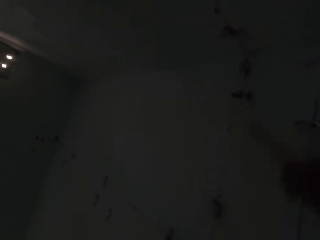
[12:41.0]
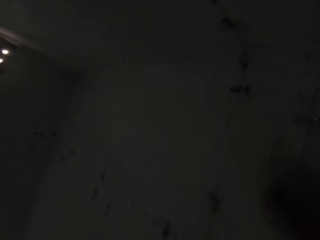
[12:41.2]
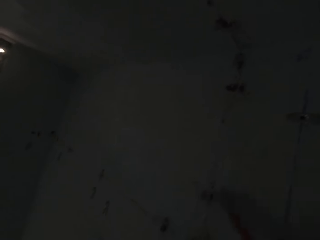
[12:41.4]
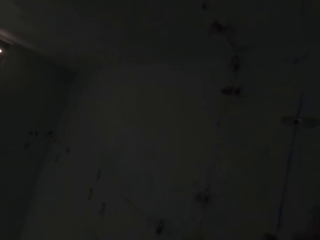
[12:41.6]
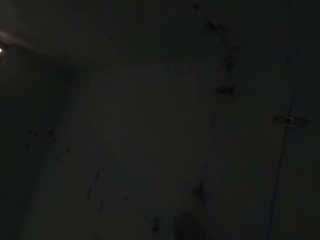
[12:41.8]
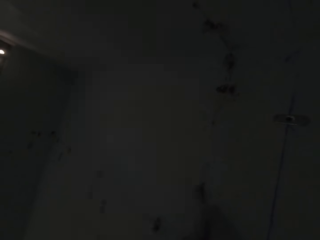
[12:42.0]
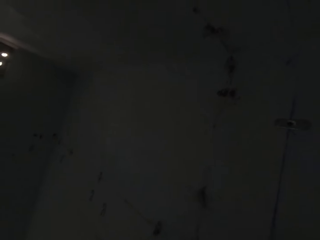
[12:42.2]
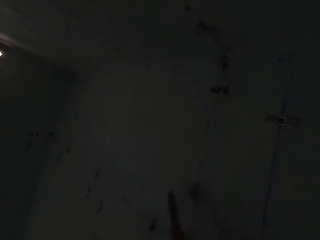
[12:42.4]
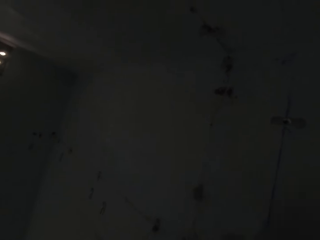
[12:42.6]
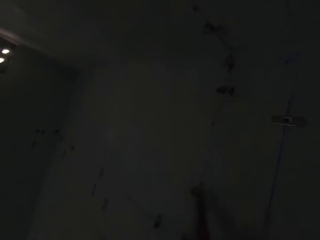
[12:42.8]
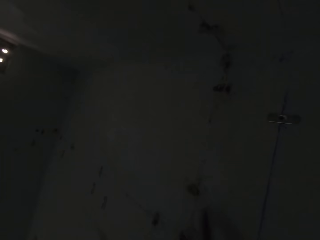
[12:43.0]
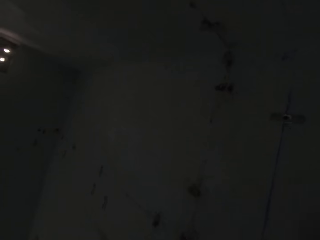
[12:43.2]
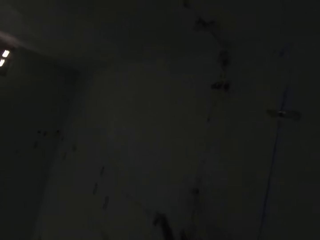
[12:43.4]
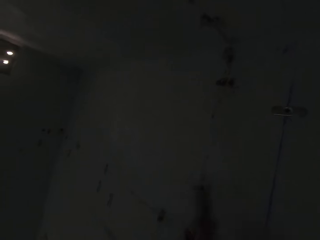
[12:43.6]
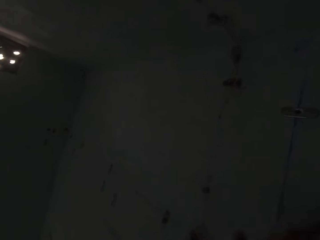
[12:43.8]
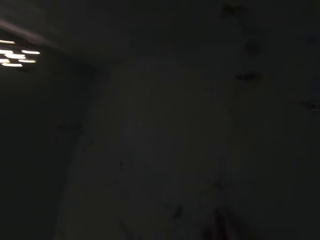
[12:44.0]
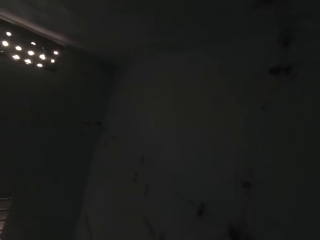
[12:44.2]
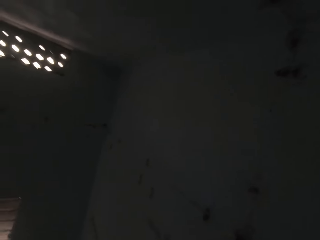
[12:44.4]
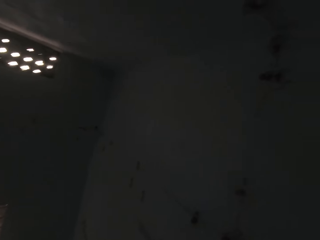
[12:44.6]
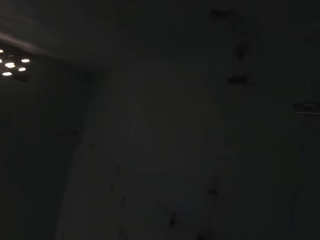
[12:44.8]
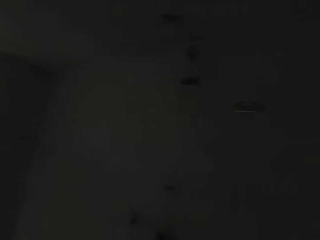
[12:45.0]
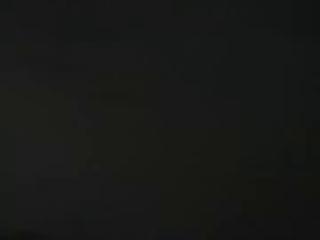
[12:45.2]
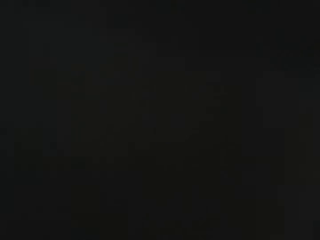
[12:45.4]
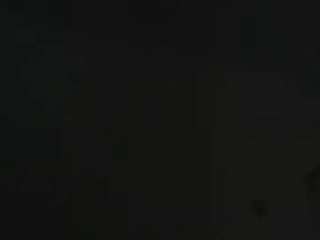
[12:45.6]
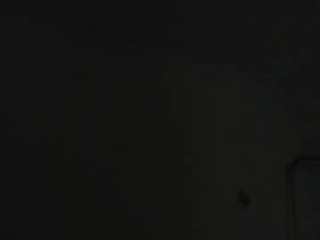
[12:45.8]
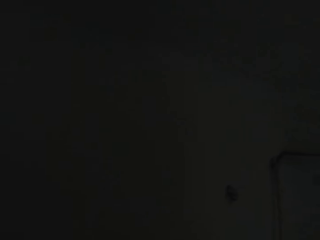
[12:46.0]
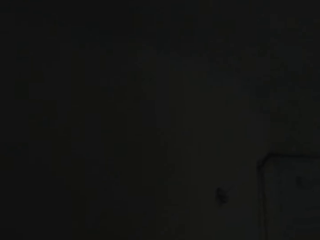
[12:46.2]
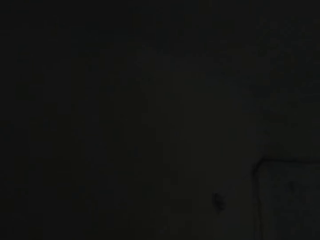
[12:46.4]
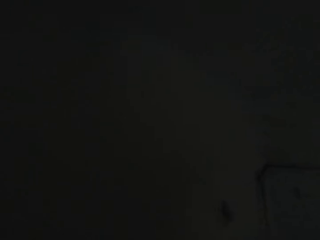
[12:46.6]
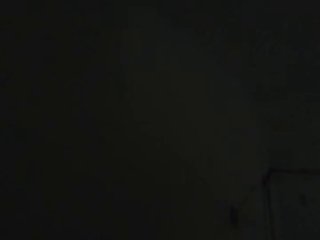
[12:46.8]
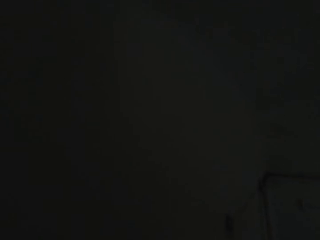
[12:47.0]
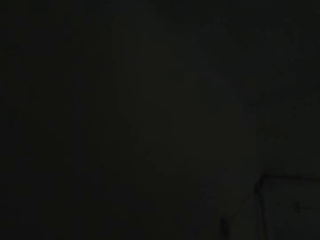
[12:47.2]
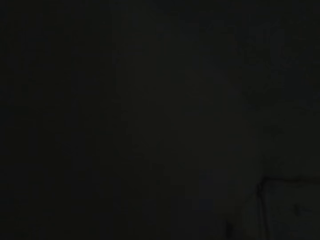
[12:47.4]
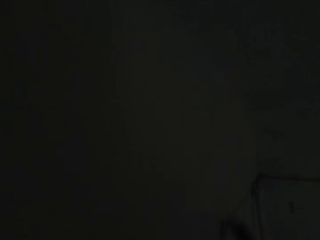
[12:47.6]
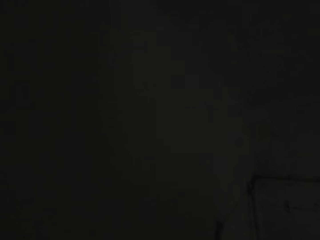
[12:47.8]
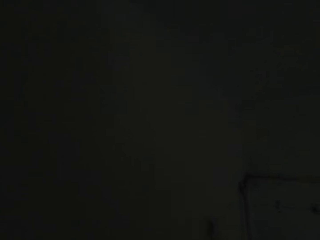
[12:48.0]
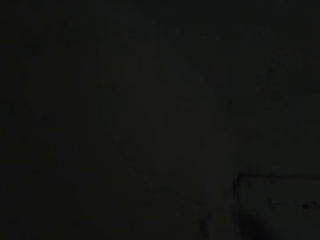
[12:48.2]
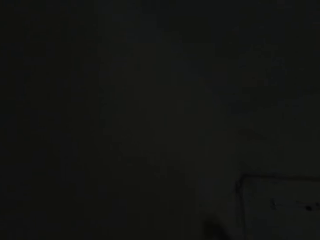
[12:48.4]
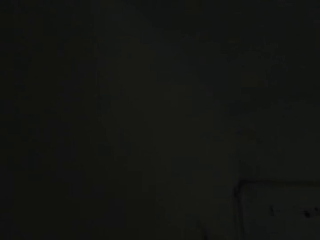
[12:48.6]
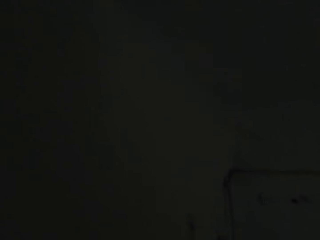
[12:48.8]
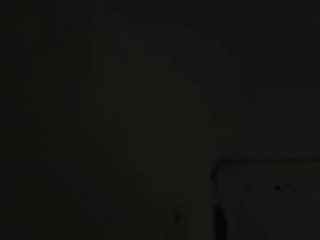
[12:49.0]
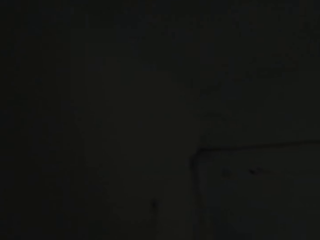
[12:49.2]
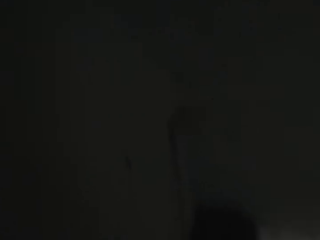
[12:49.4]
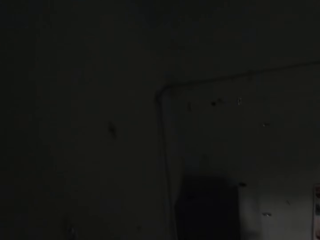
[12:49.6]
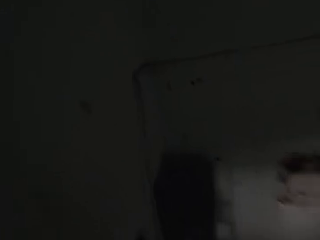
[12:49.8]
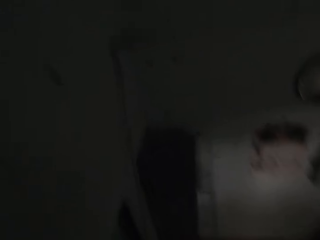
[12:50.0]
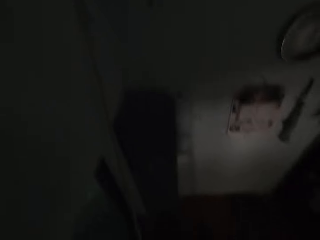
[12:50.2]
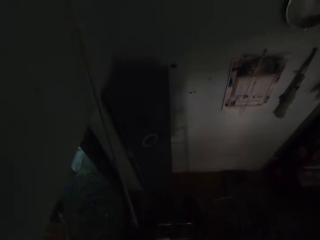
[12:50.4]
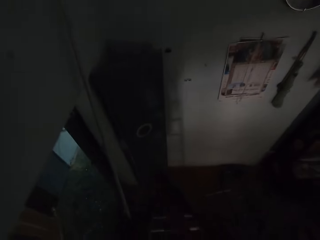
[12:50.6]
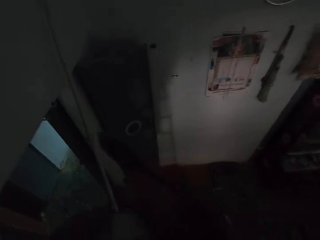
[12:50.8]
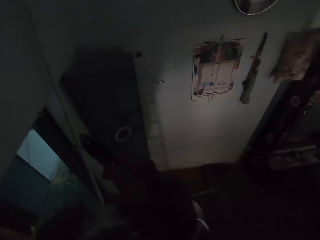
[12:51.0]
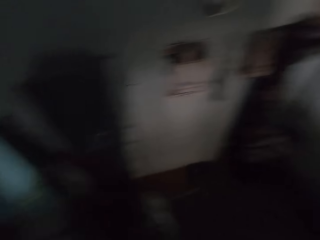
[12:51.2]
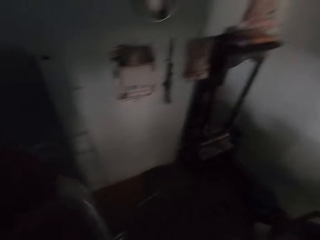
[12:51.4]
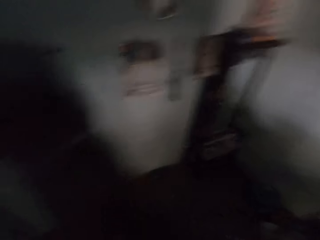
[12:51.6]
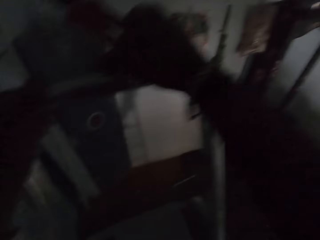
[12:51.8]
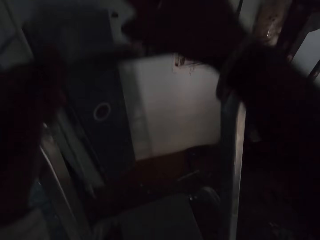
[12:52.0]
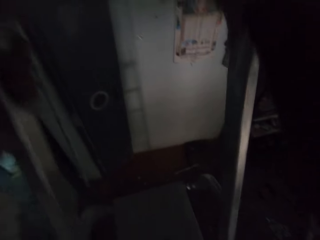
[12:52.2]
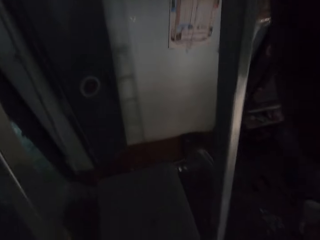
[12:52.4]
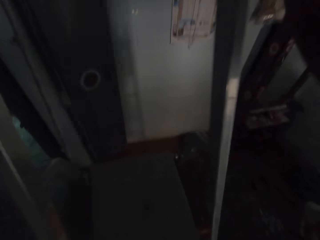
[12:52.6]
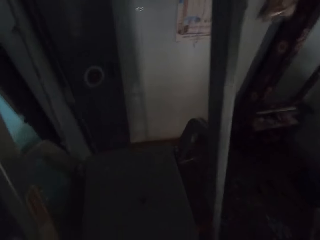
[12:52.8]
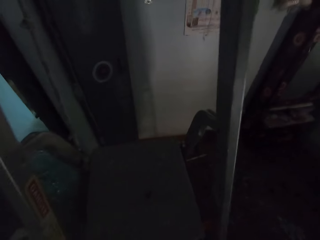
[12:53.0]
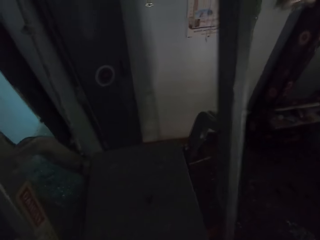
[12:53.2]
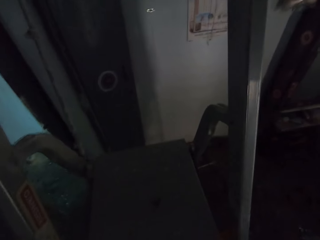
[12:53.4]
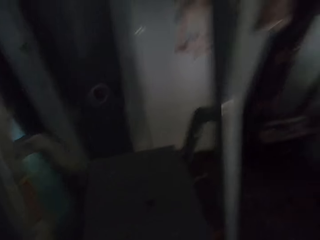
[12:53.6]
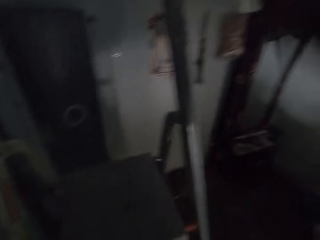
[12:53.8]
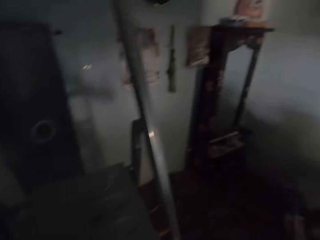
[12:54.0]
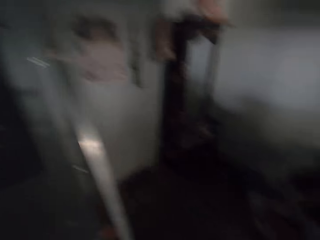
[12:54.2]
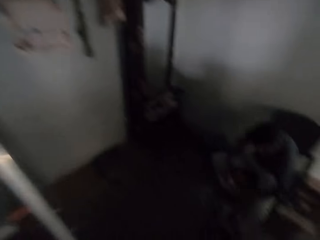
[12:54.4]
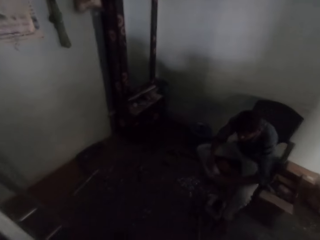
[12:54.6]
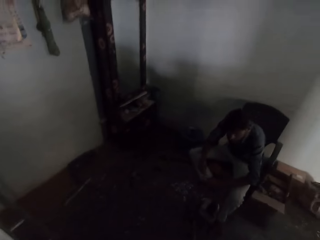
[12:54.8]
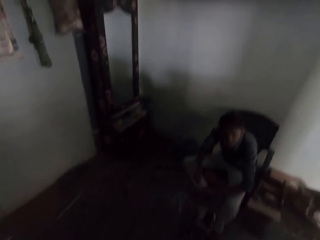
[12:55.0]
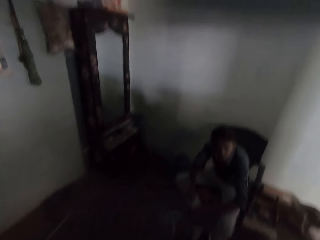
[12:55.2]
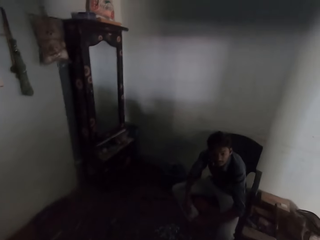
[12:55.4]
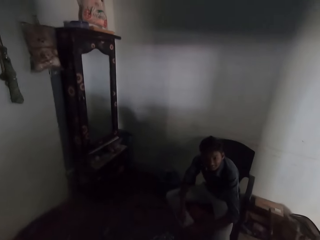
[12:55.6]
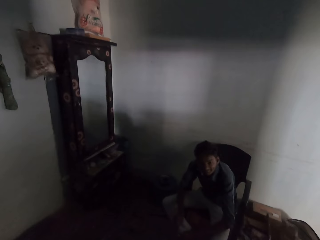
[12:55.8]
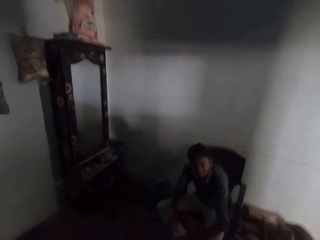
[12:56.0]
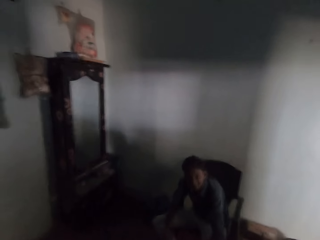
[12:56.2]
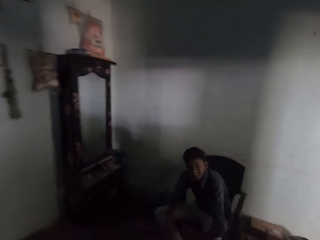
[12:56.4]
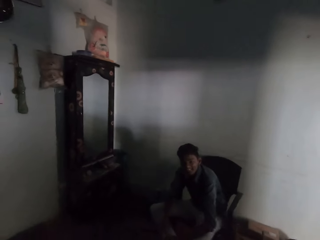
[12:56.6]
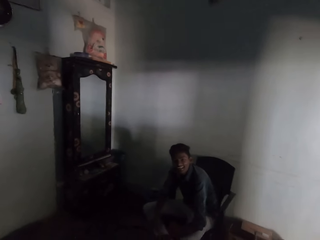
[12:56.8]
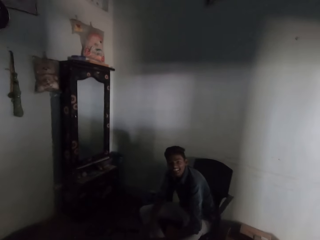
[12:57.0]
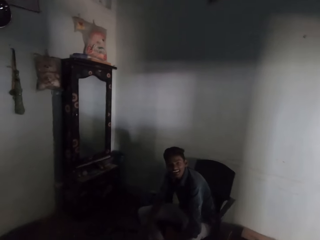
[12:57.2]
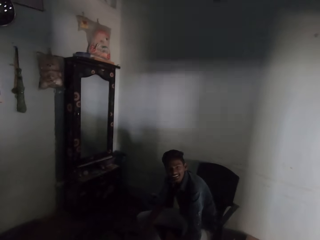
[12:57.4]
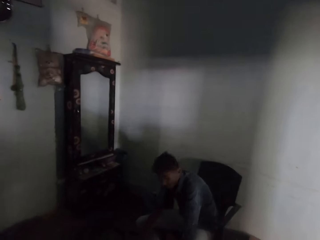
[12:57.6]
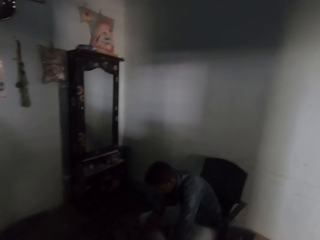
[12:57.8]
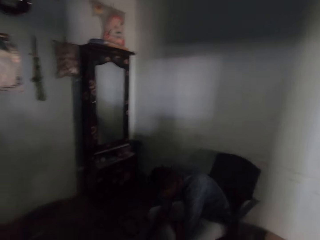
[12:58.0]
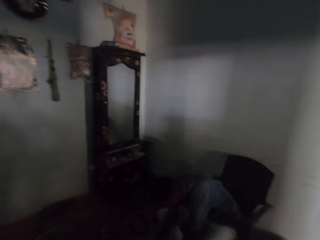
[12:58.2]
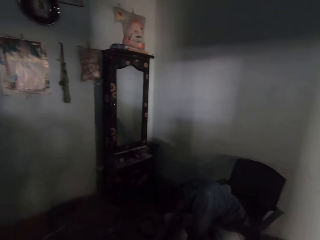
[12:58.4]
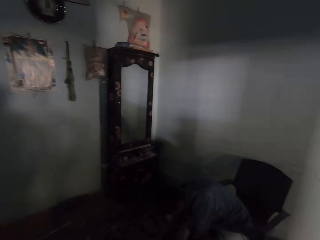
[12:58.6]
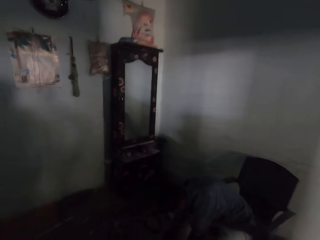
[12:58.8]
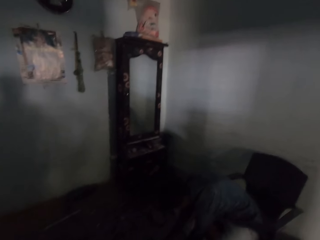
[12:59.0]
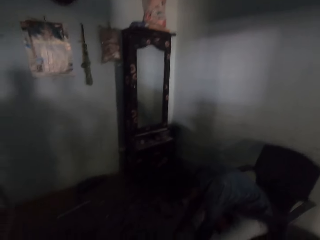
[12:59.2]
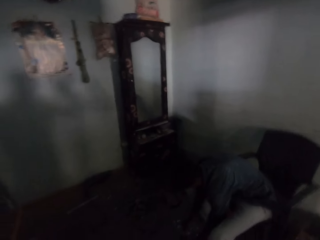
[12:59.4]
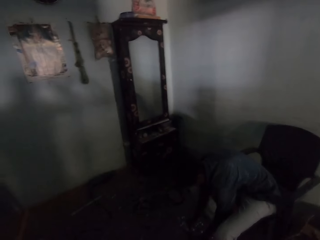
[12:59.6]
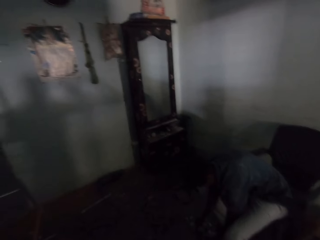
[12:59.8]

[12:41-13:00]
The camera wearer removes something with the pliers. They hit the electric socket with the pliers. They look around. They remove something with the pliers. They climb down the ladder. They walk around. They interact with a man.
